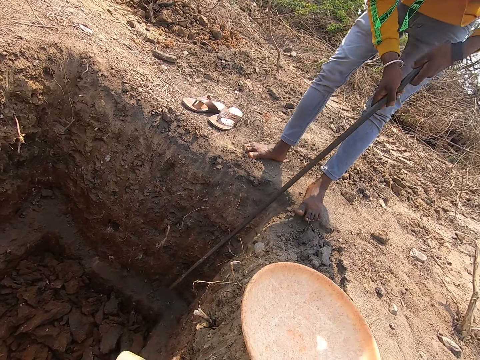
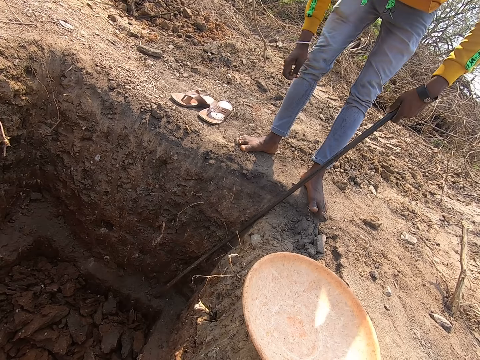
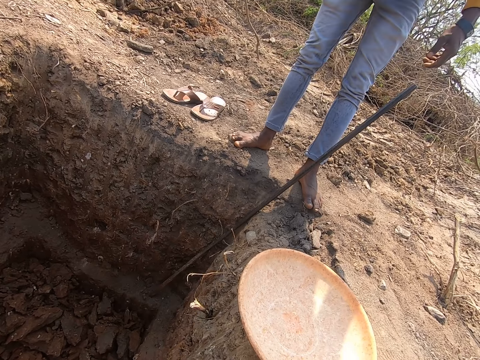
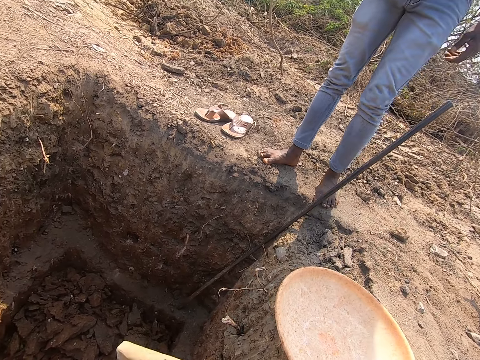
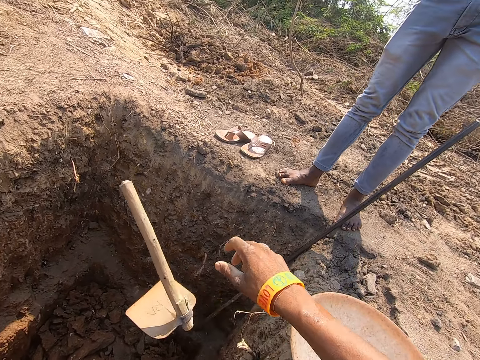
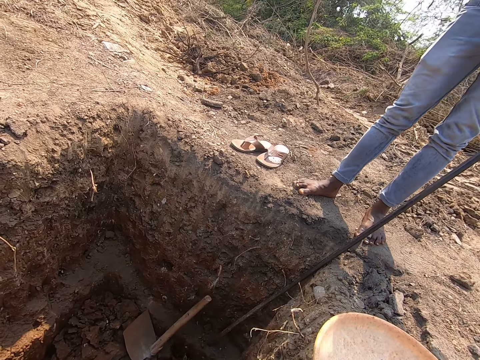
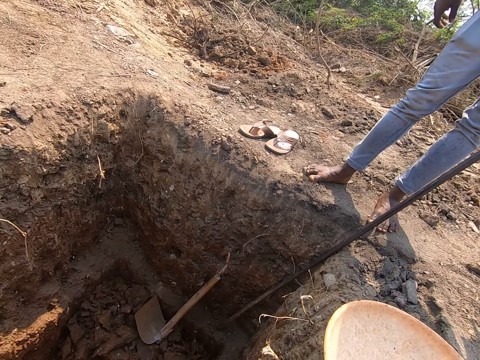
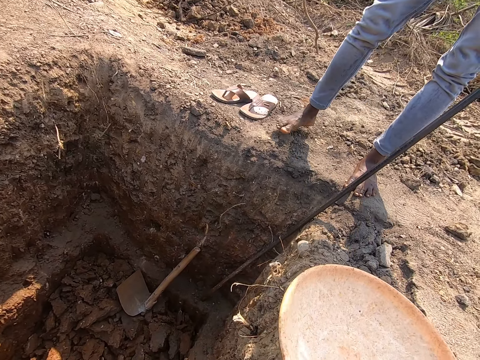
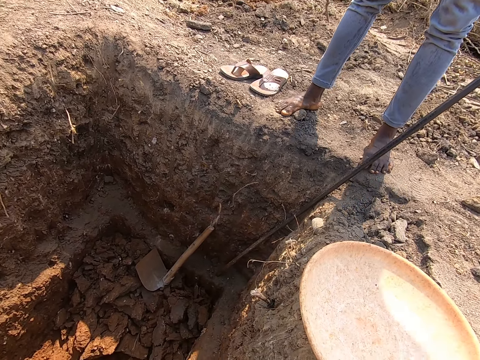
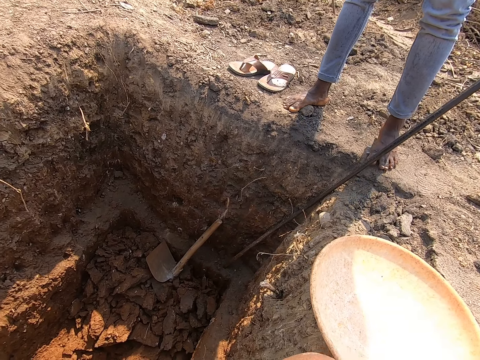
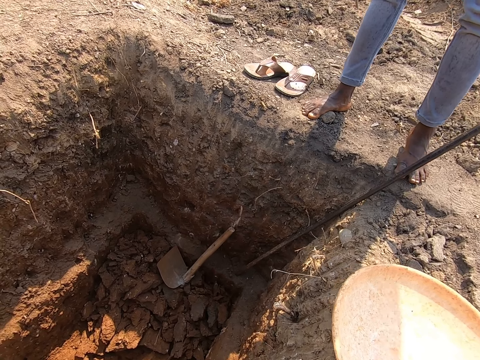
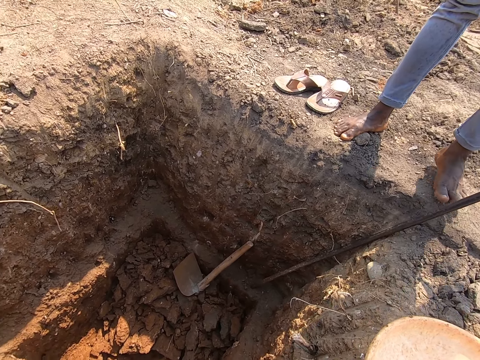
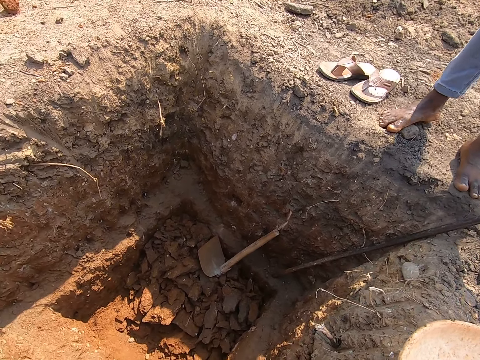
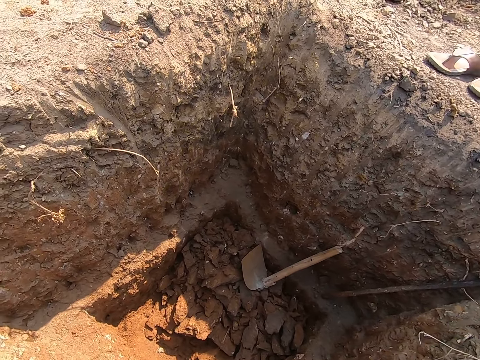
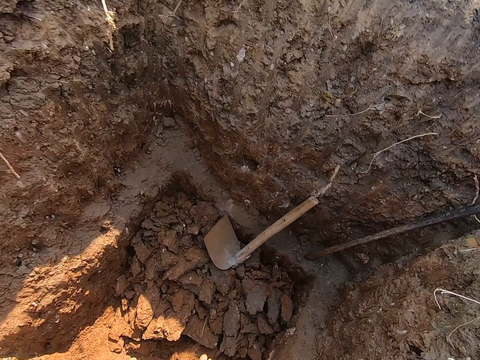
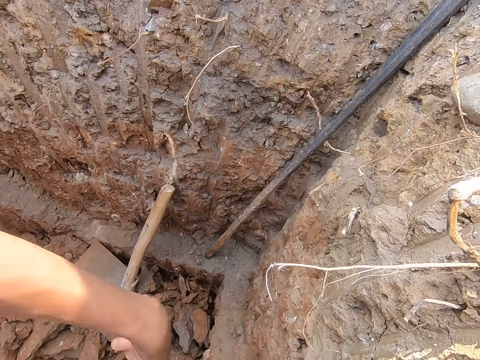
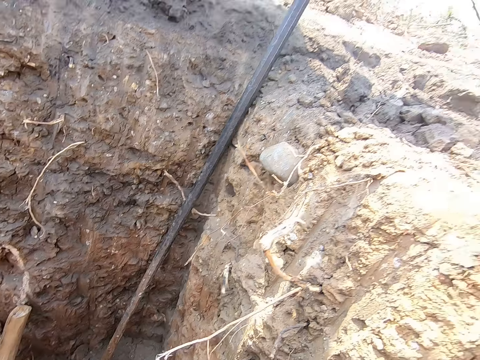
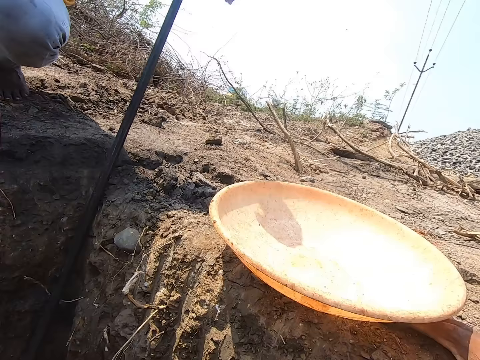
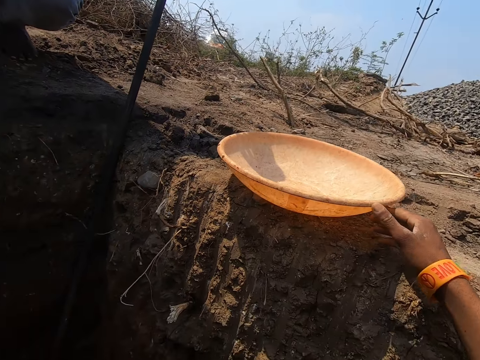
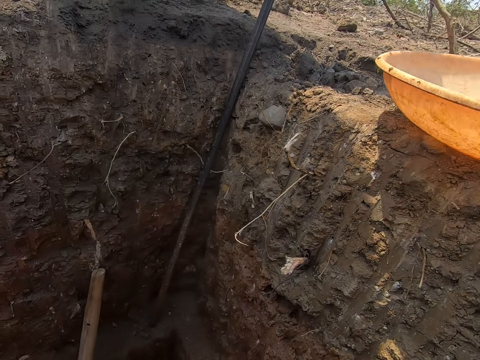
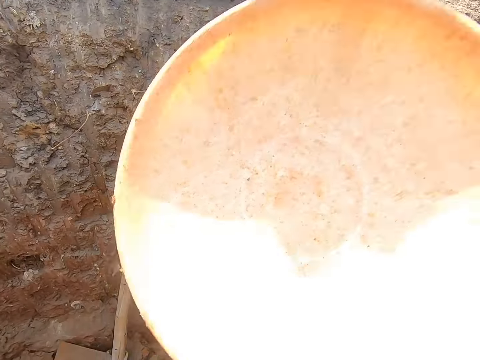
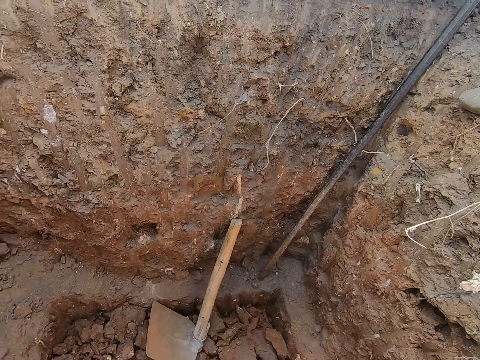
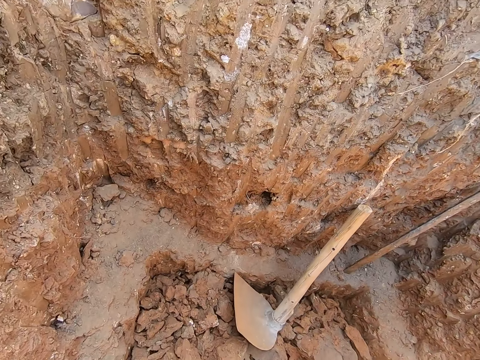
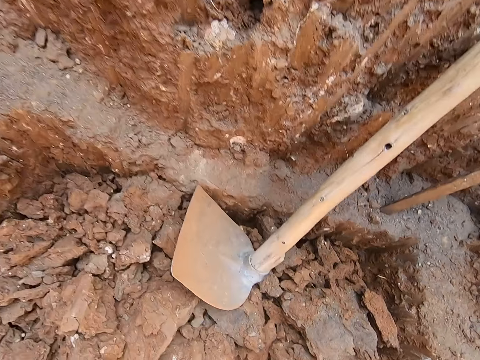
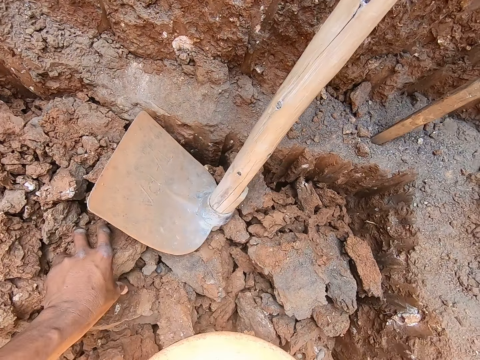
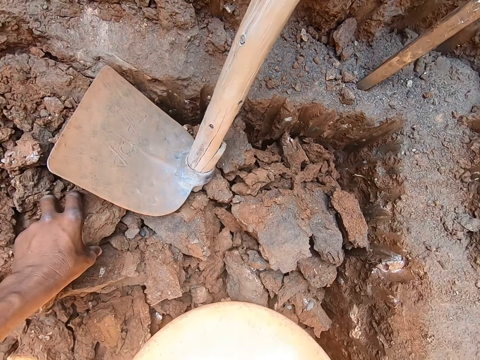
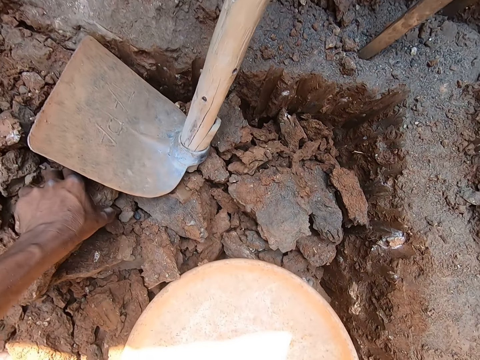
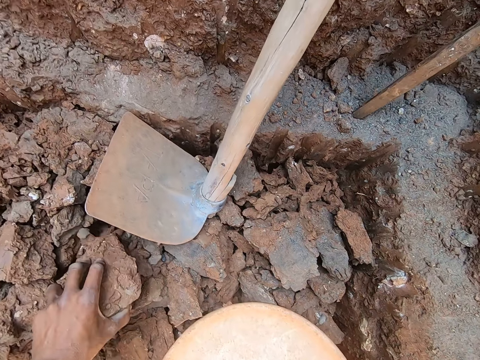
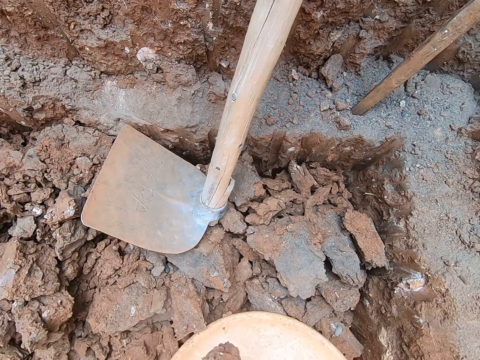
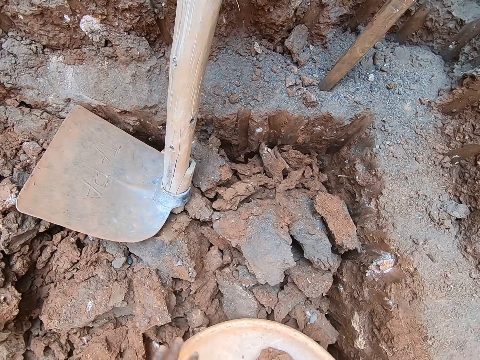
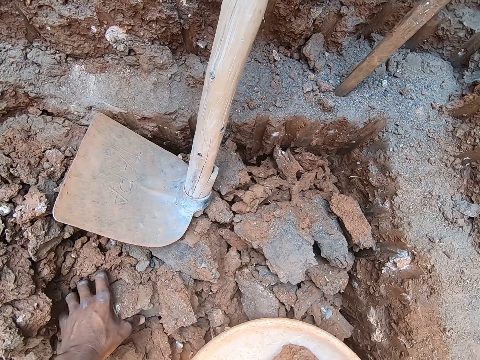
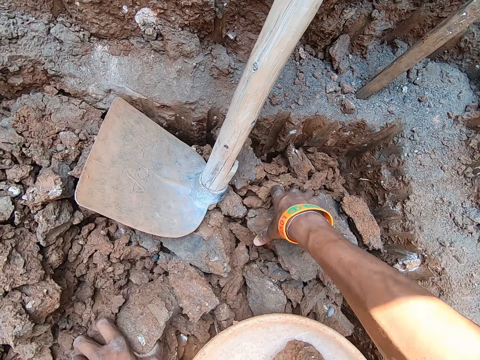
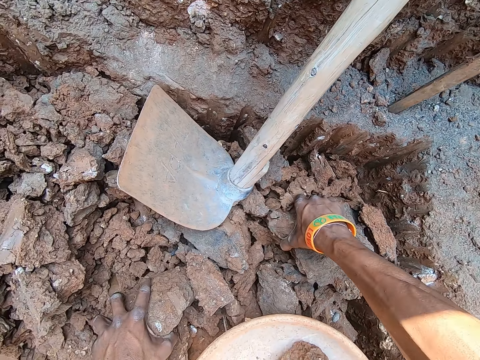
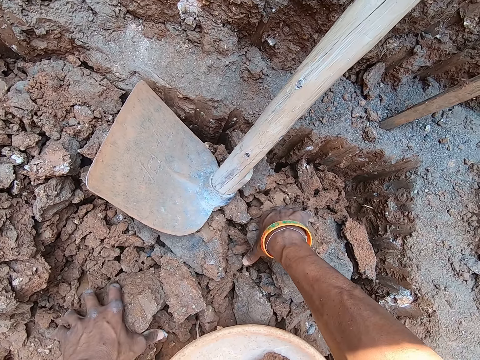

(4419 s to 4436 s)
The camera wearer throws a hoe into the hole with his right hand. He looks around. He climbs into the hole. He picks up the bowl or basin from the ground with his right hand. He drops the bowl on the ground in the hole with his right hand. He touches the soil. He gathers some rocks from the ground in the hole into the bowl with both hands. He picks up the soil.

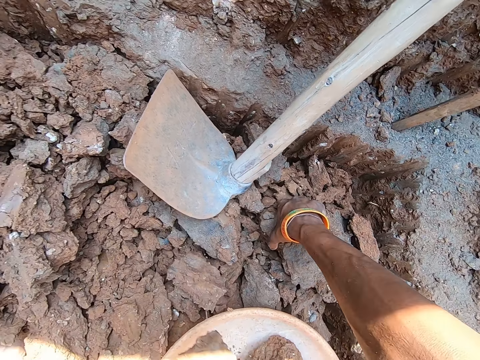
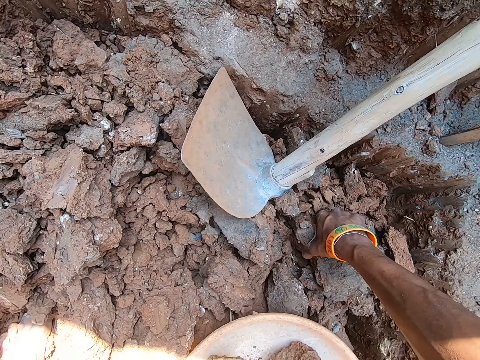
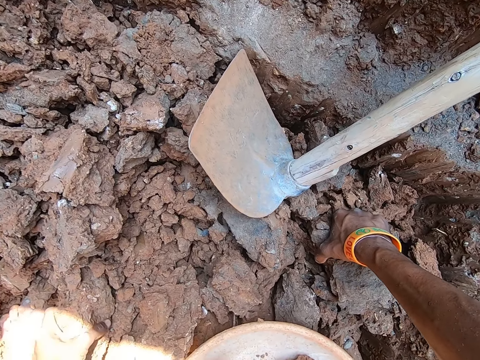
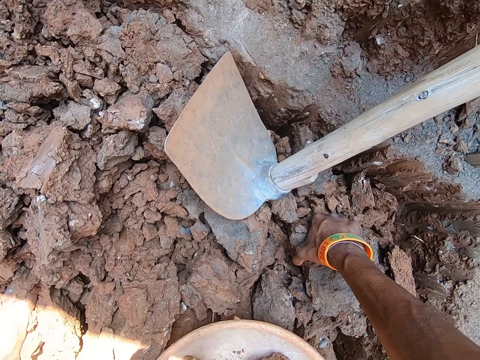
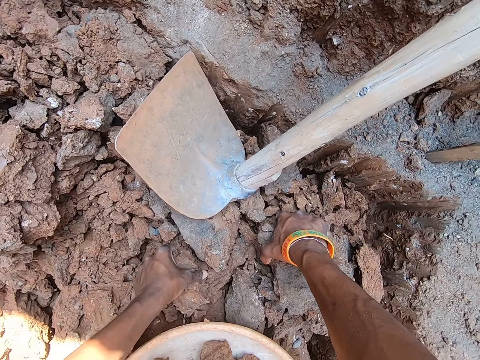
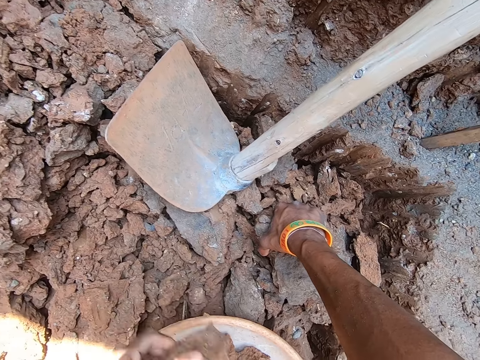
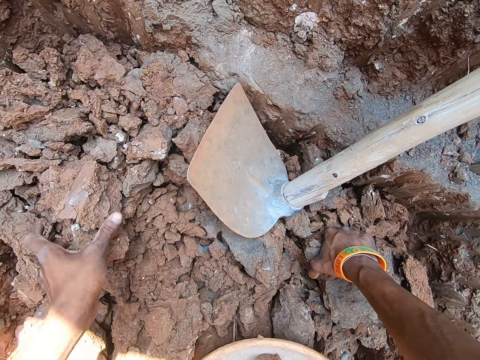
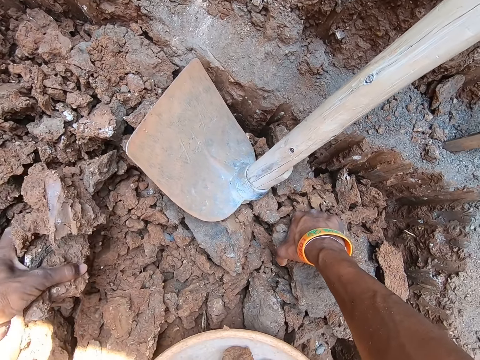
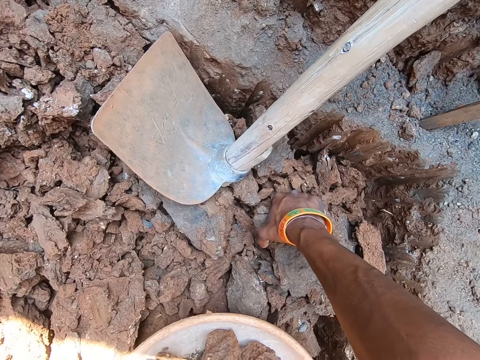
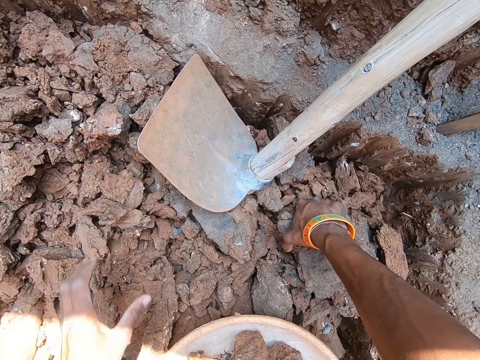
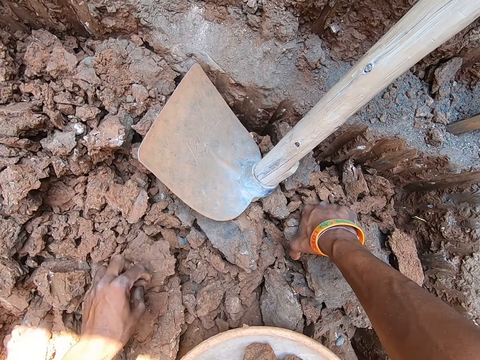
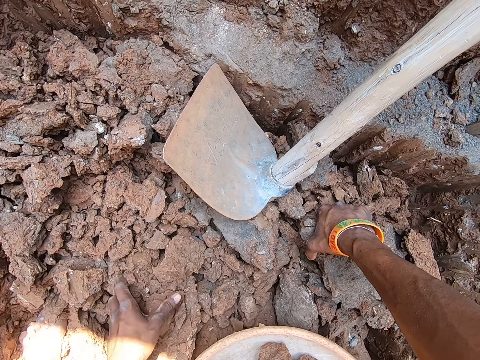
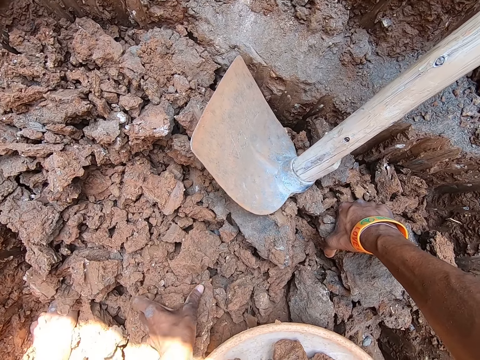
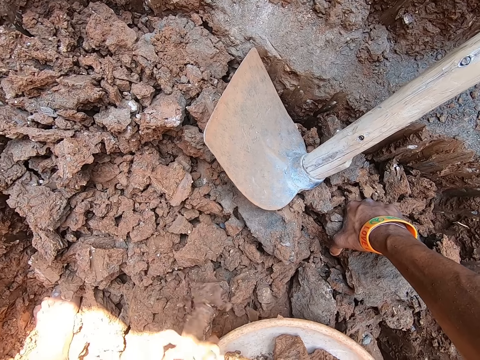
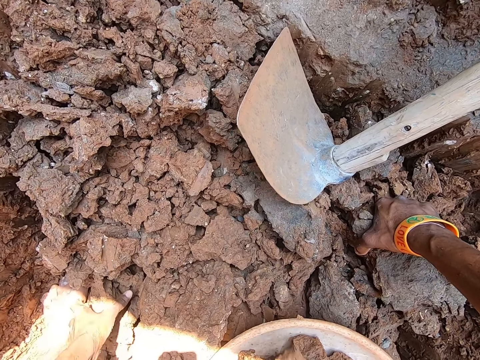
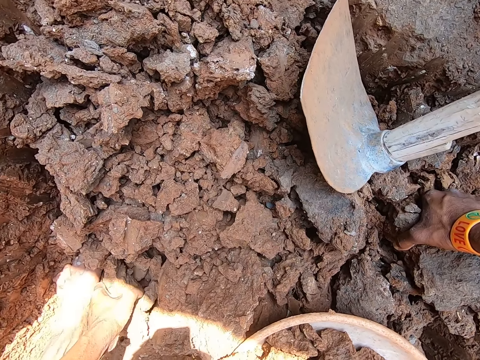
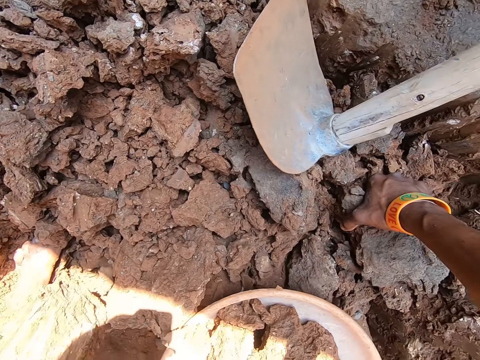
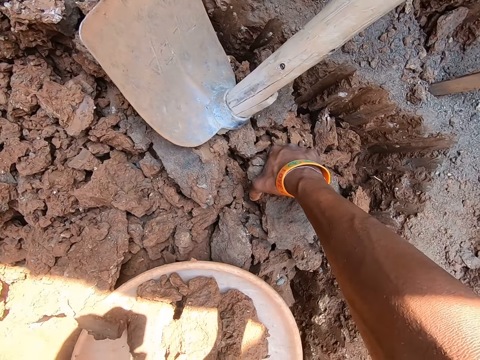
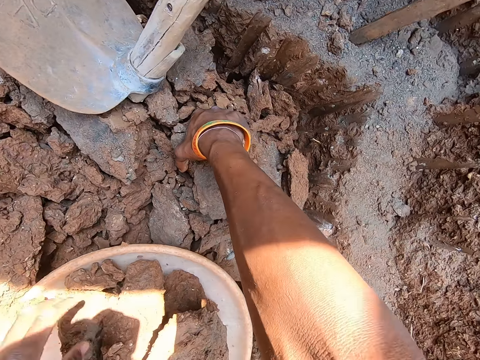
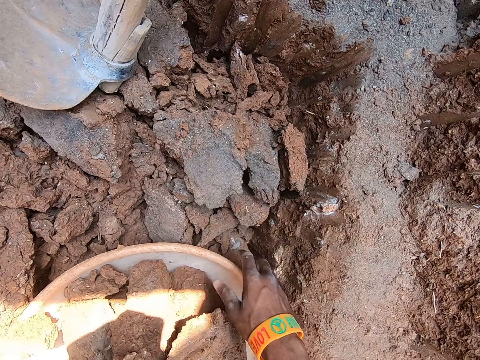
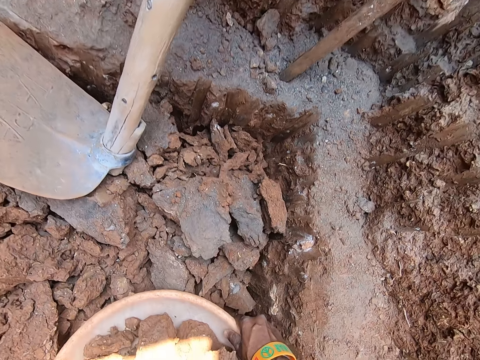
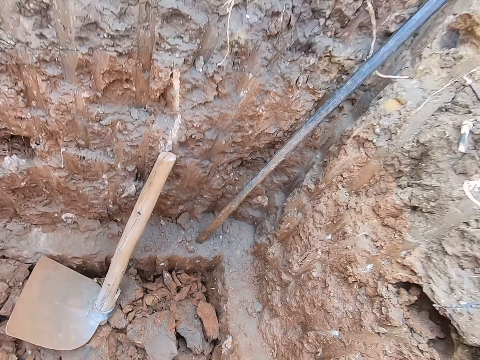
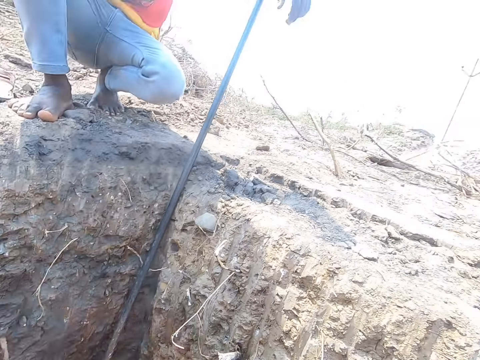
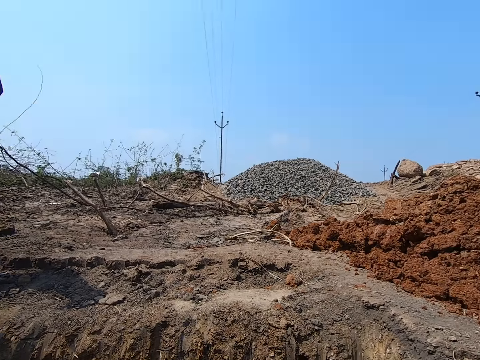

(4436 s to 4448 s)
The camera wearer places the soil into the basin or bowl. They pick up the soil. They place the soil into the basin. They pick up the soil. They place the soil into the basin. They pick up the soil. They place the soil into the basin. They pick up the bowl from the ground in the hole with both hands.
